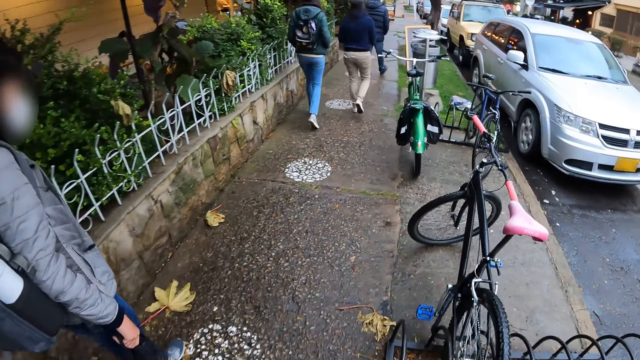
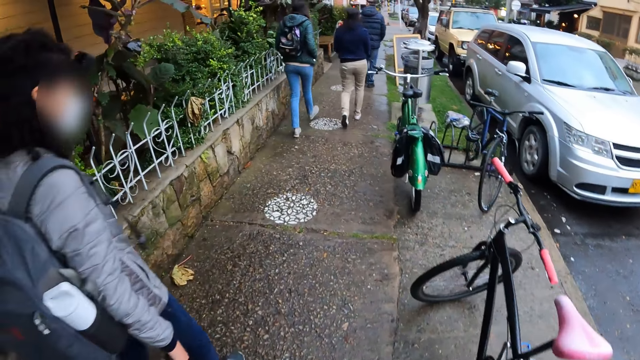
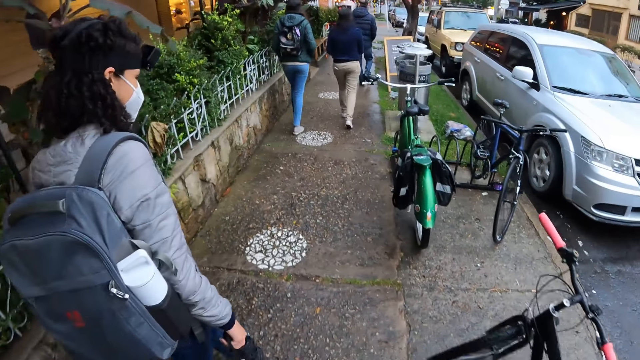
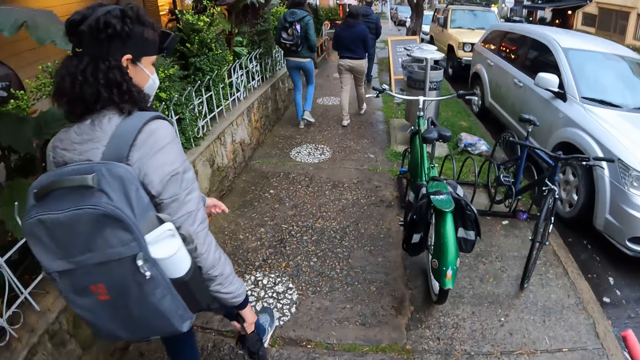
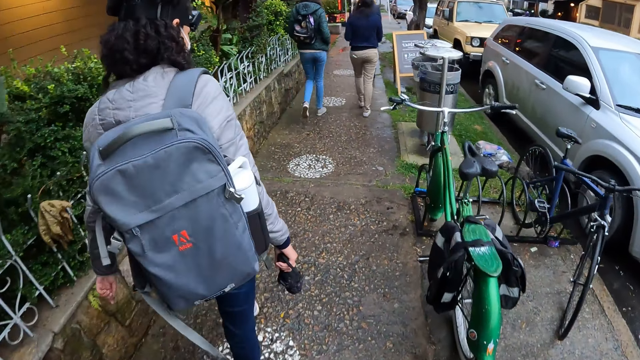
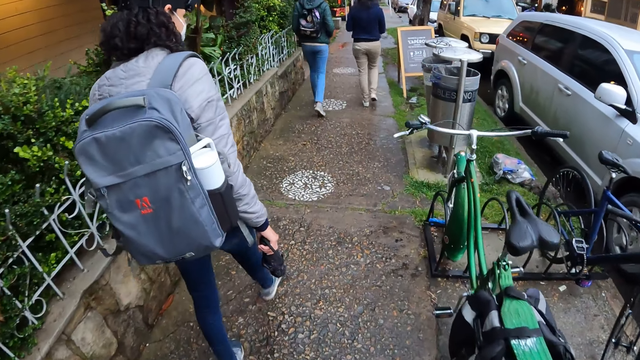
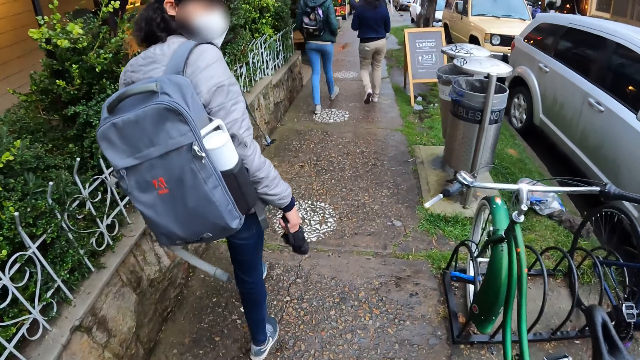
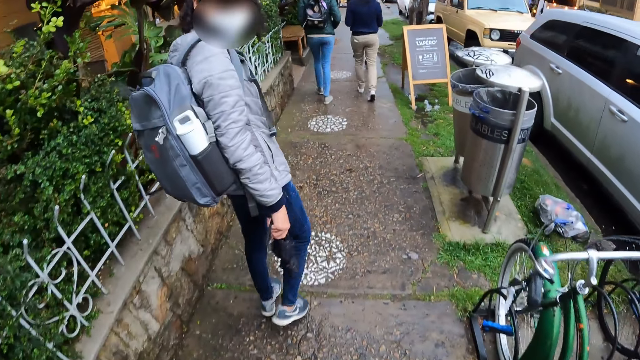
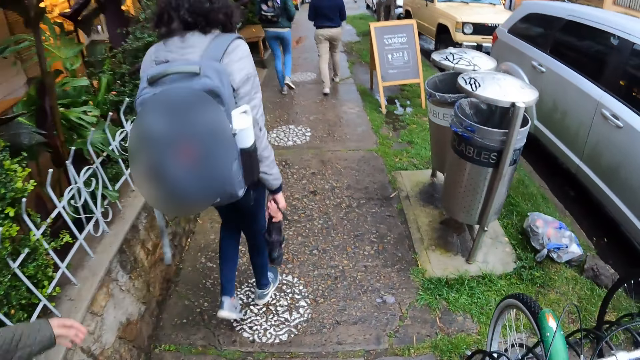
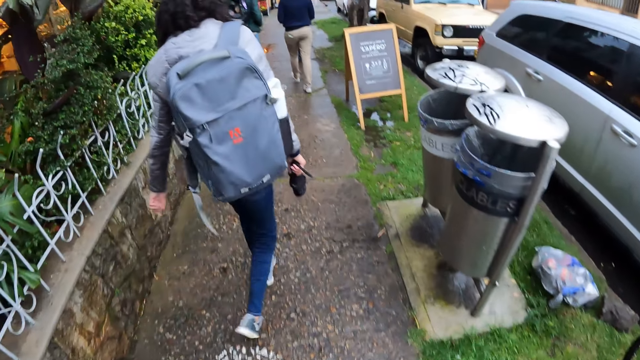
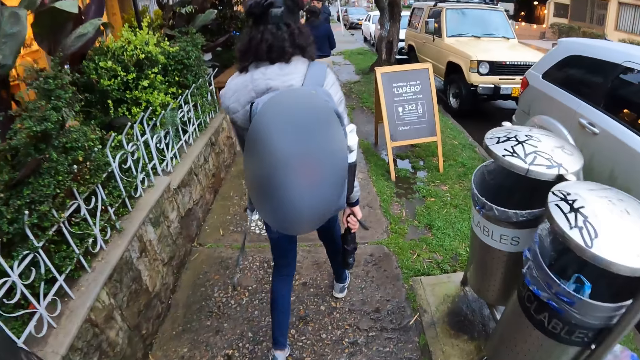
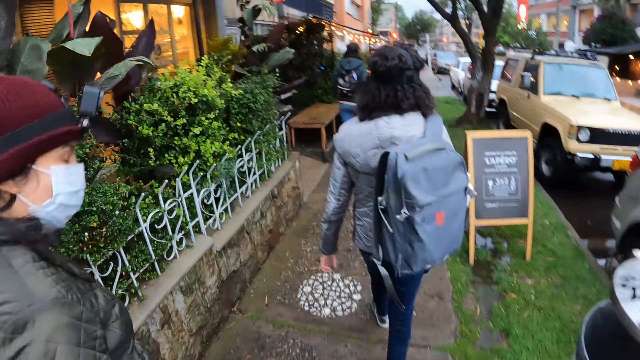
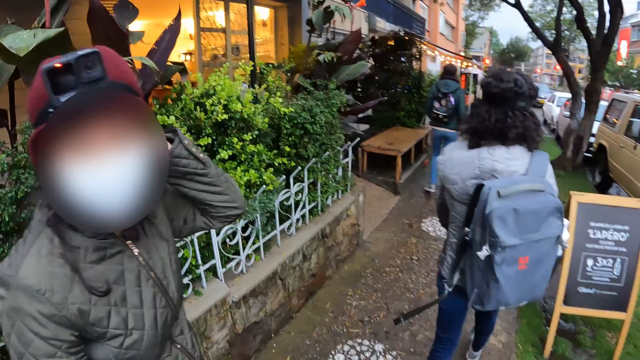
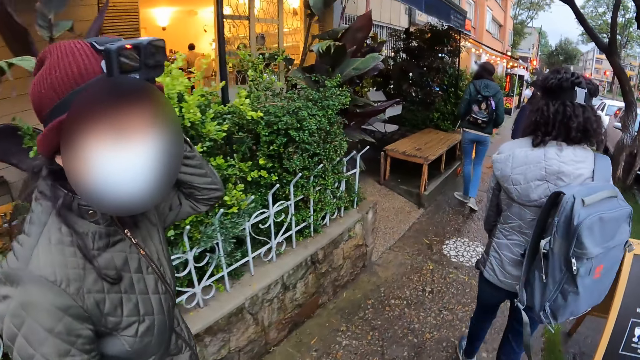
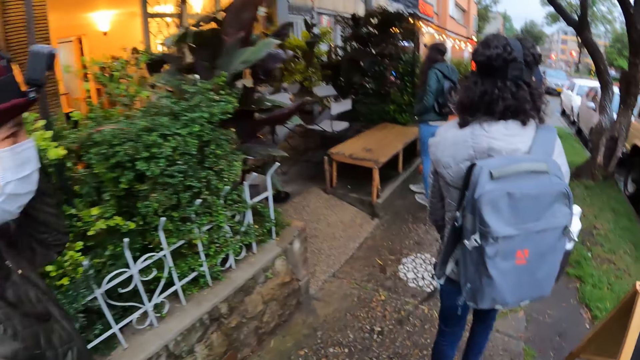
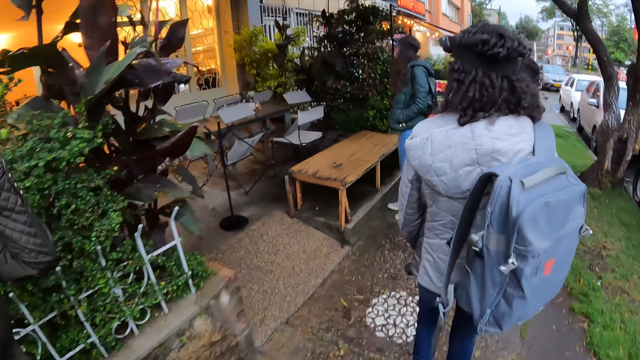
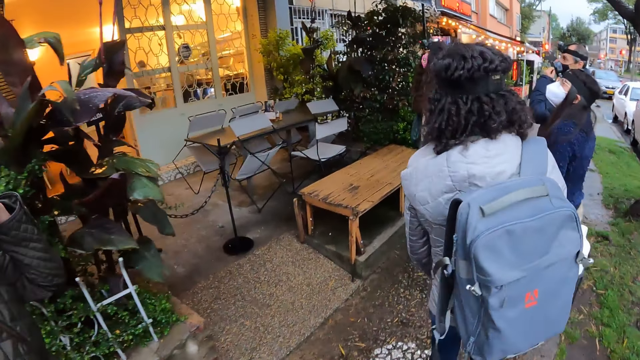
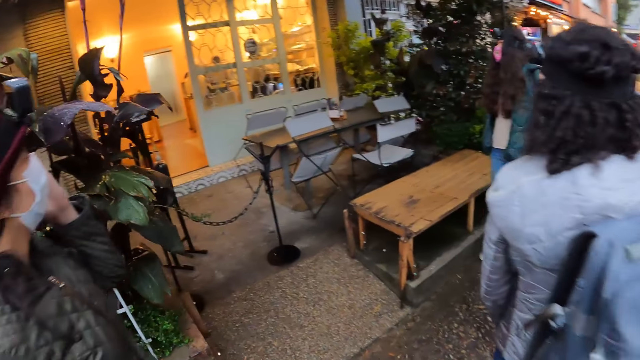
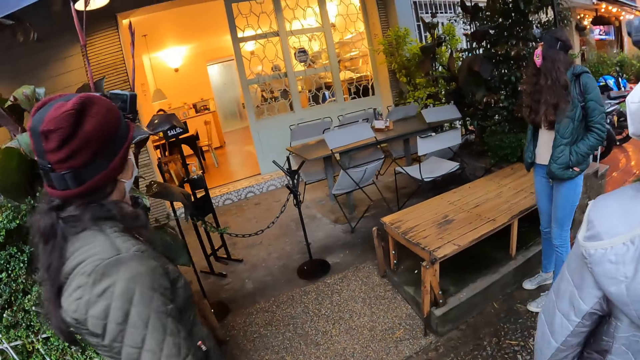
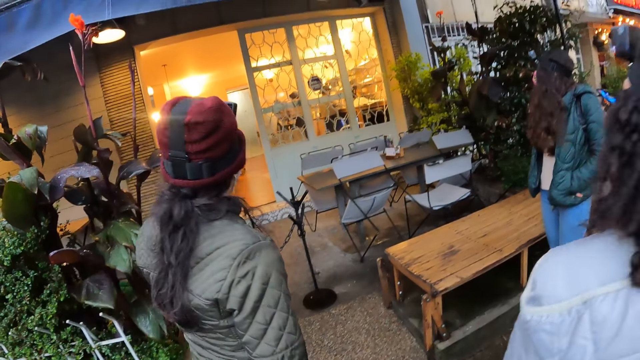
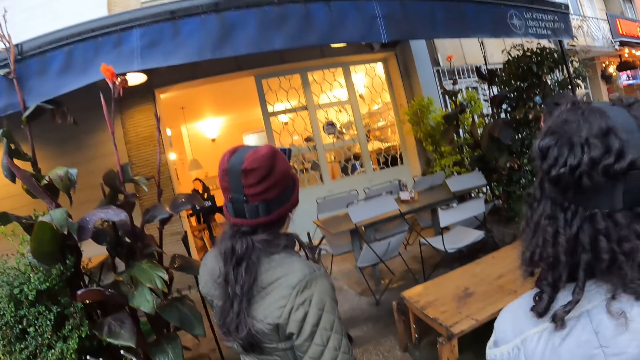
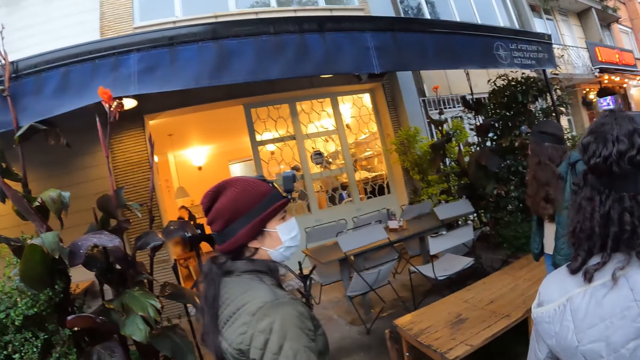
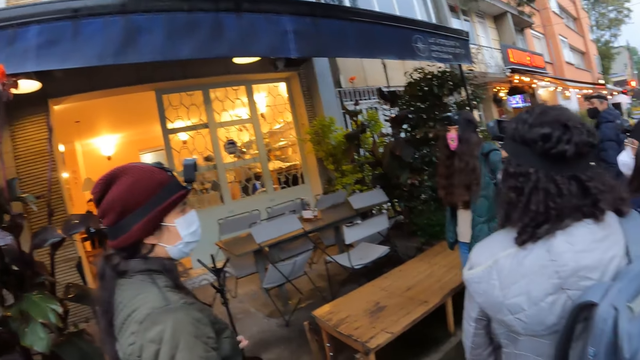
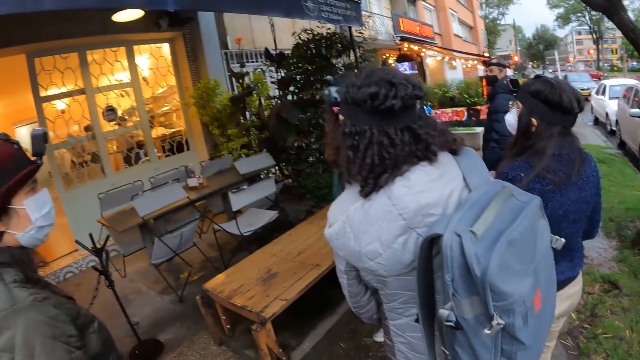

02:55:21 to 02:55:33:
The camera wearer interacts with the woman.

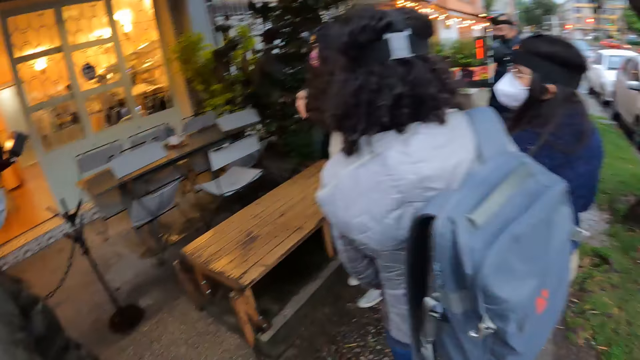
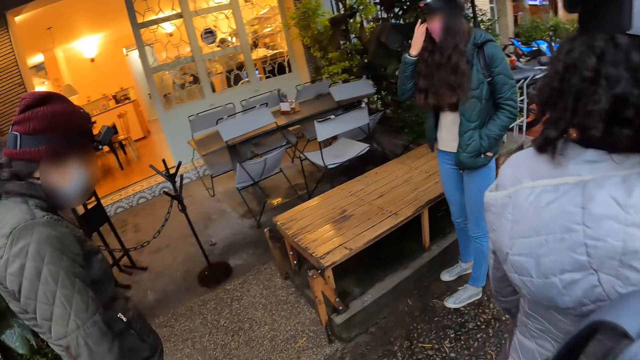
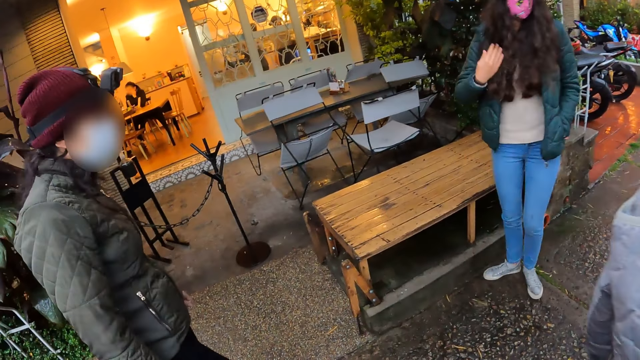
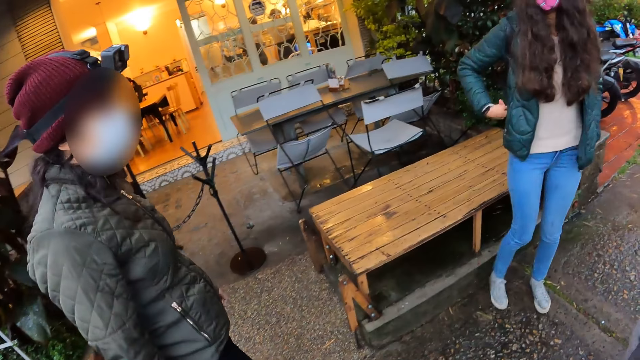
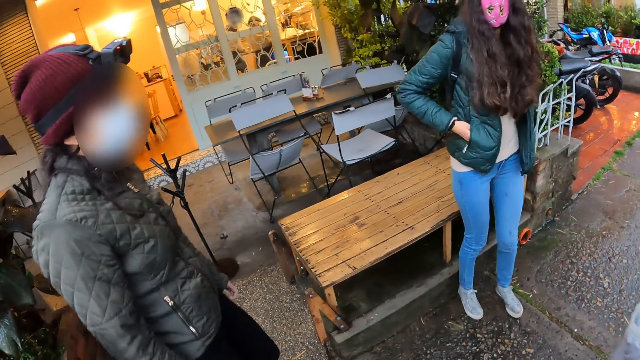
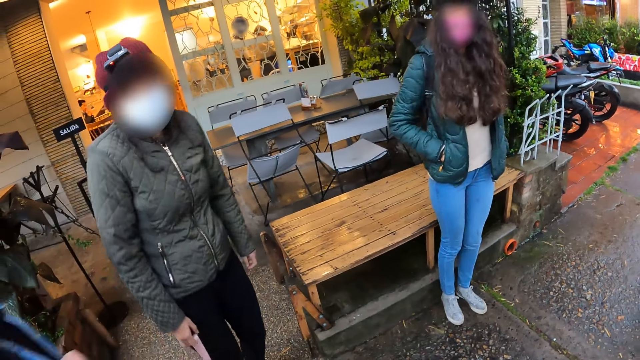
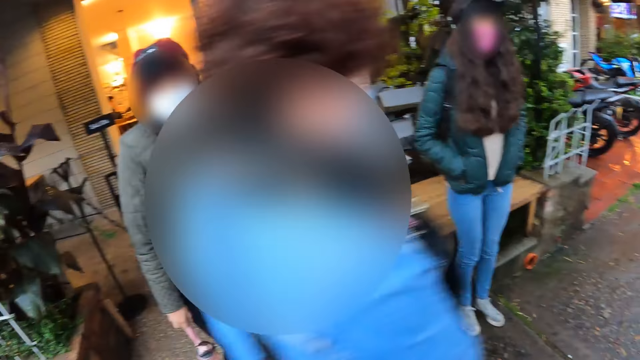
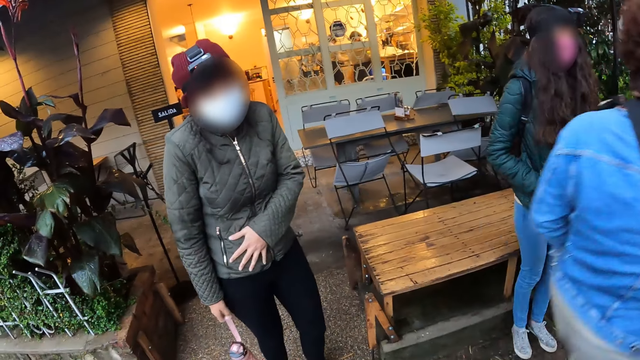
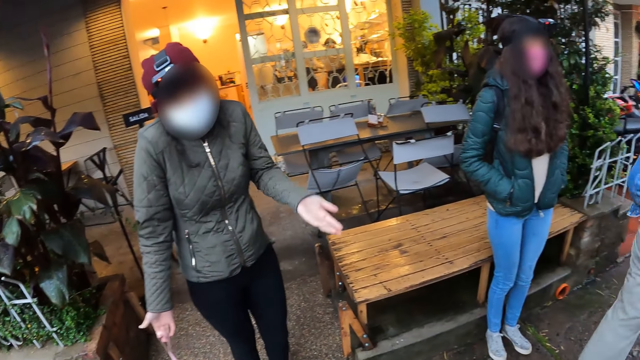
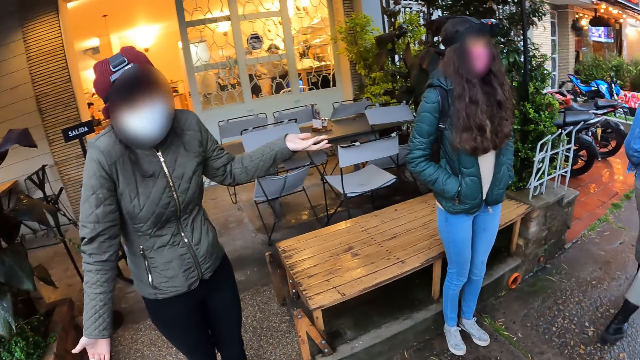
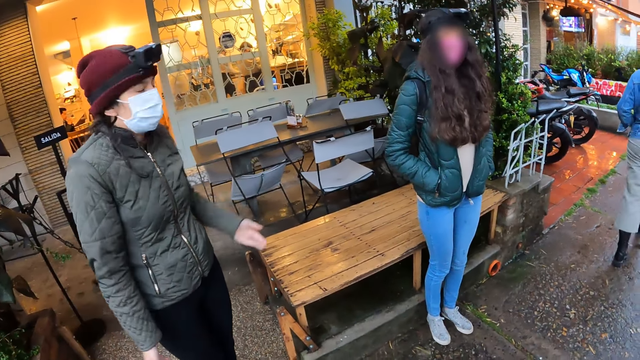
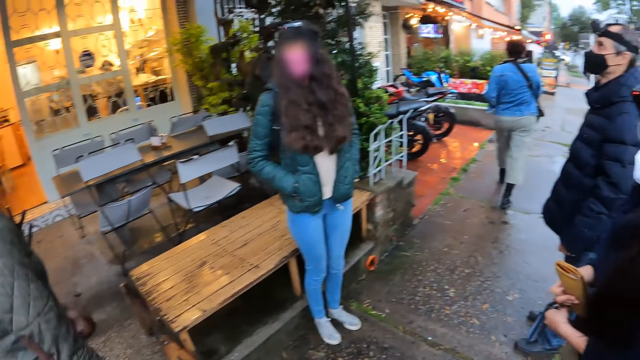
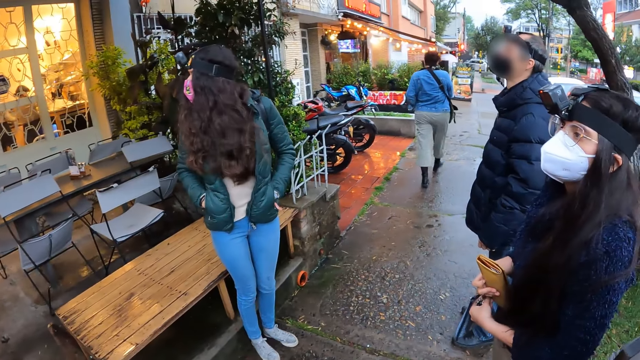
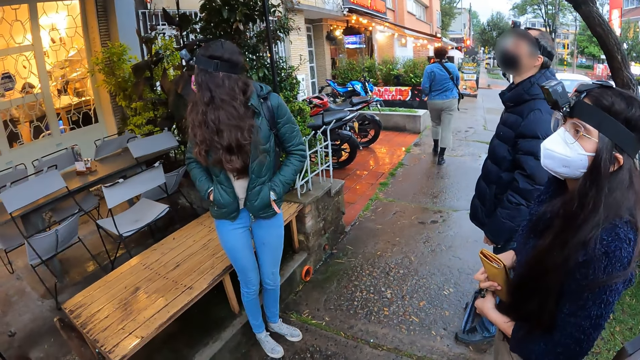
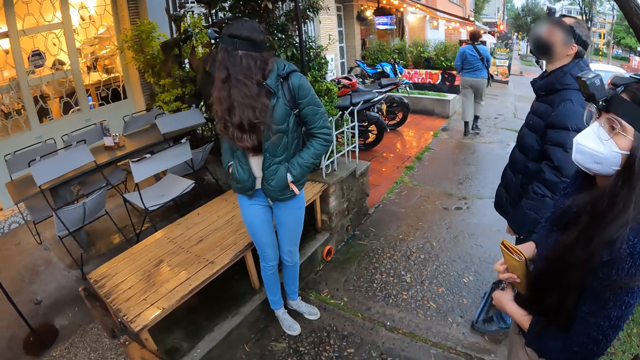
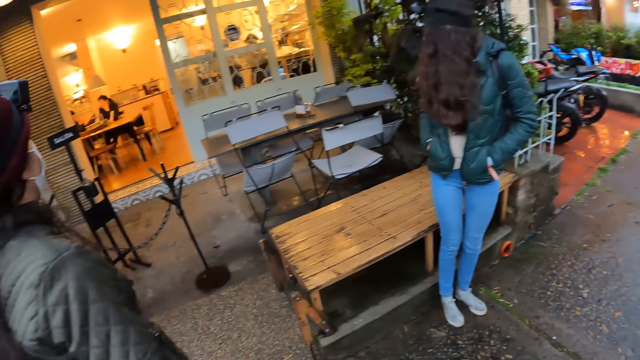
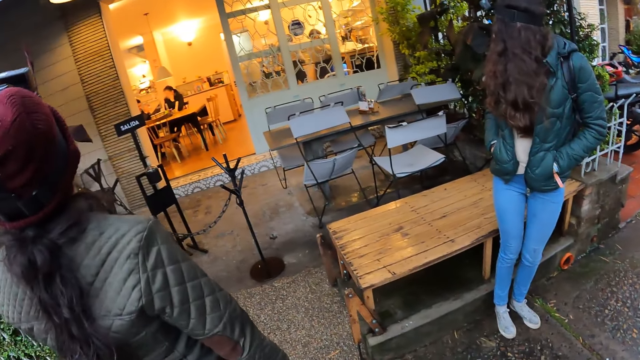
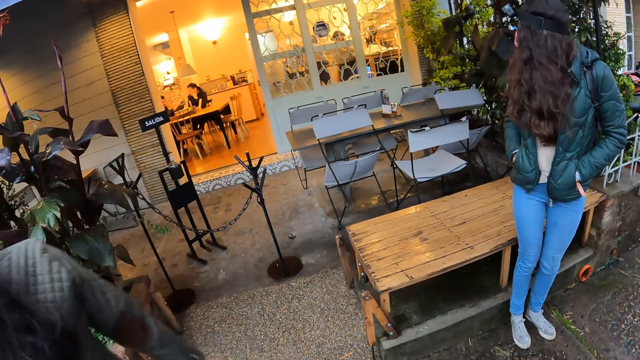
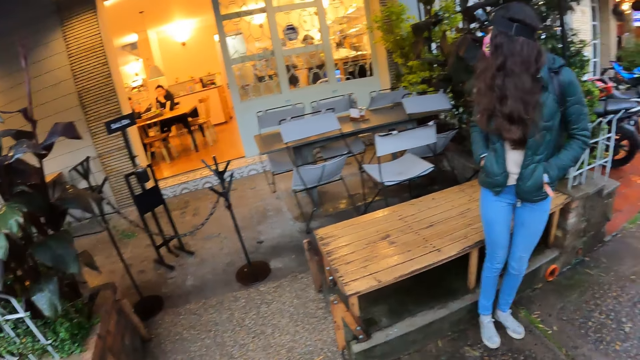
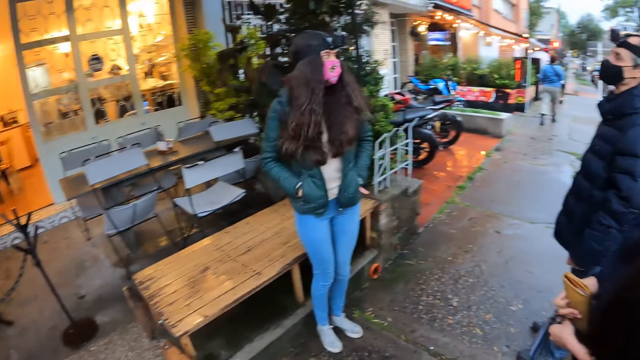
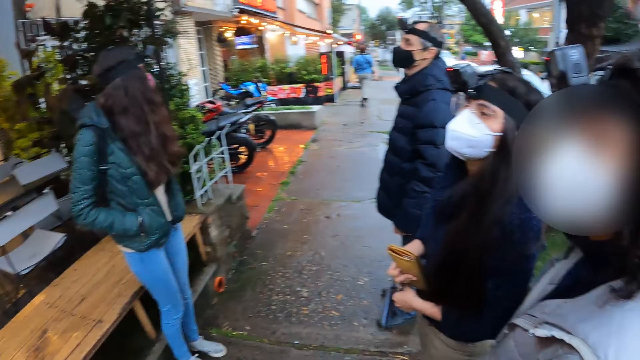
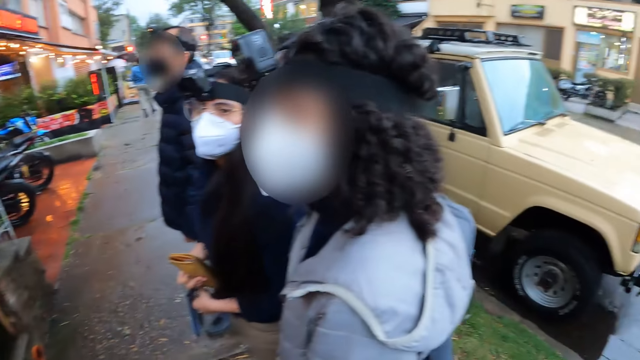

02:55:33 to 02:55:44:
The camera wearer converses with colleagues.
